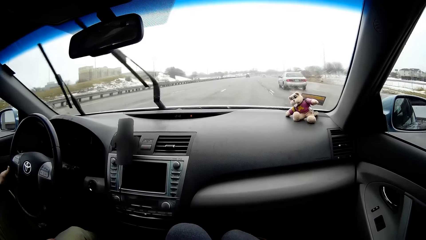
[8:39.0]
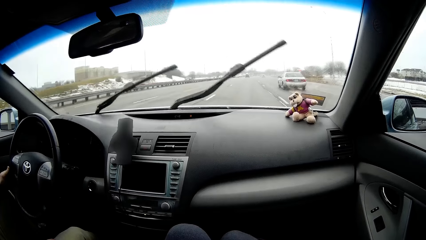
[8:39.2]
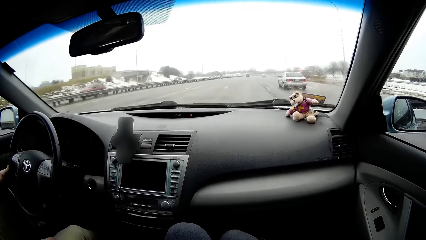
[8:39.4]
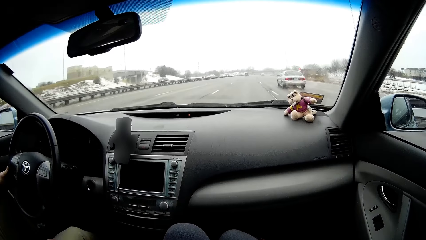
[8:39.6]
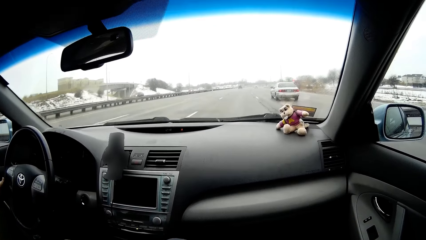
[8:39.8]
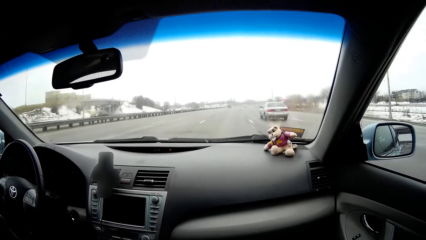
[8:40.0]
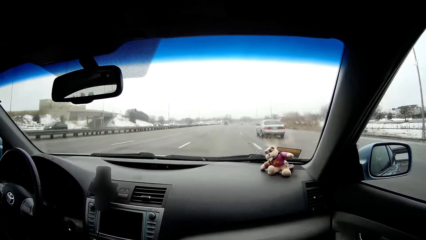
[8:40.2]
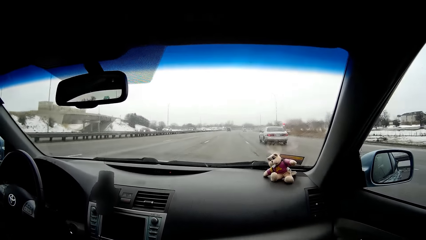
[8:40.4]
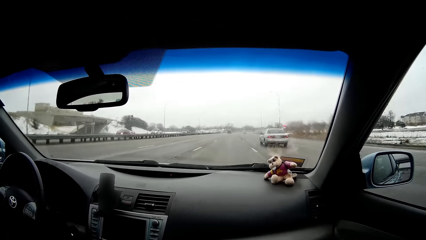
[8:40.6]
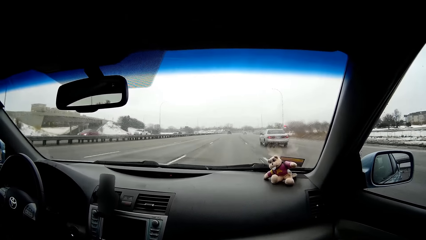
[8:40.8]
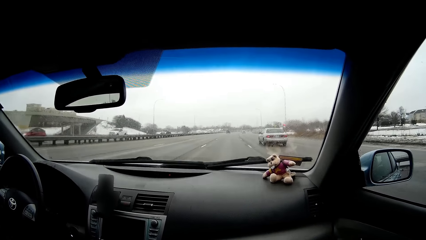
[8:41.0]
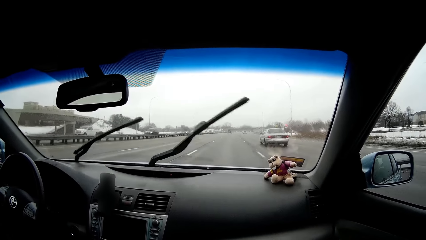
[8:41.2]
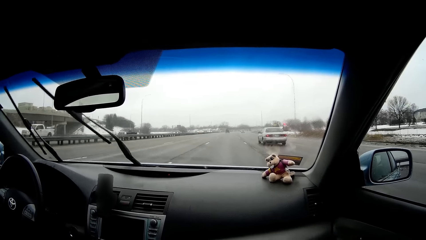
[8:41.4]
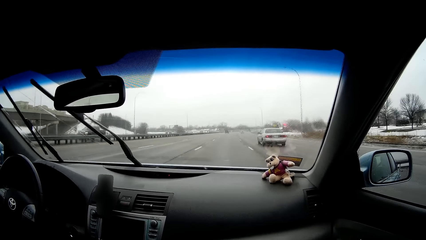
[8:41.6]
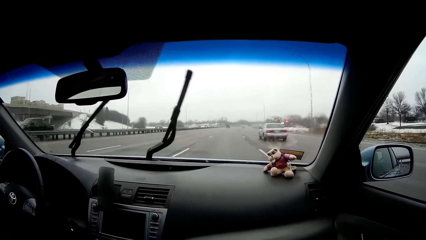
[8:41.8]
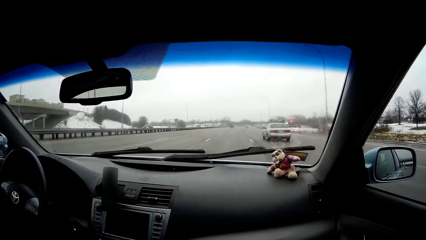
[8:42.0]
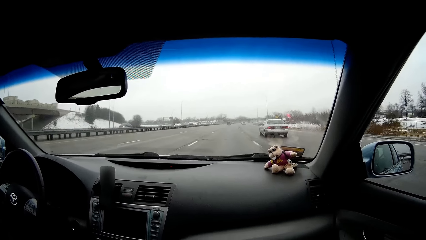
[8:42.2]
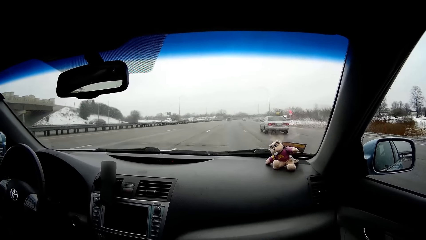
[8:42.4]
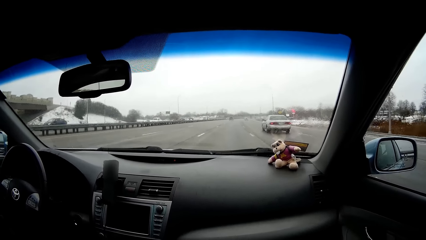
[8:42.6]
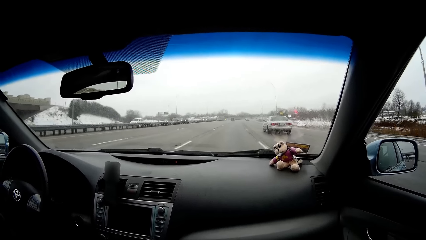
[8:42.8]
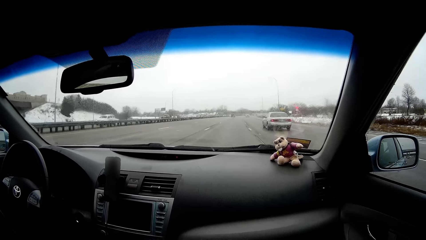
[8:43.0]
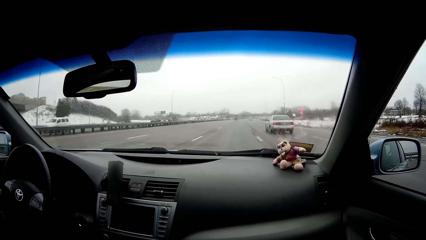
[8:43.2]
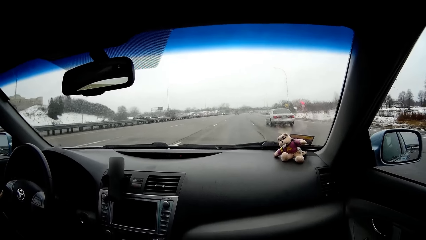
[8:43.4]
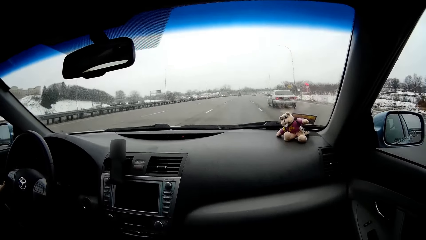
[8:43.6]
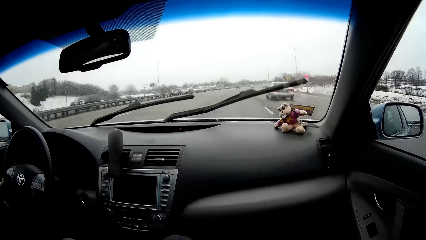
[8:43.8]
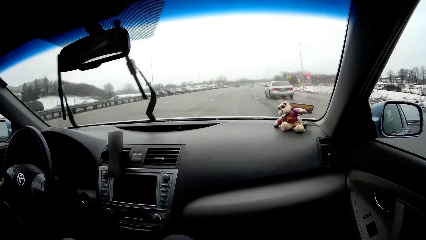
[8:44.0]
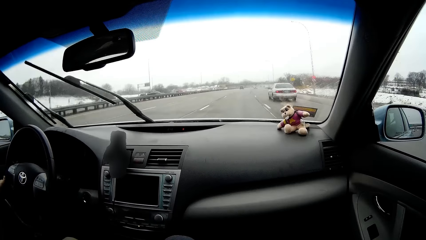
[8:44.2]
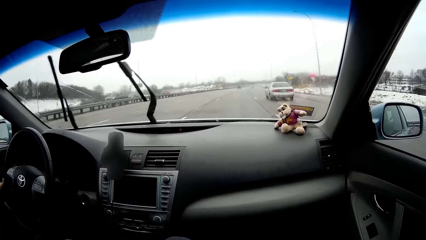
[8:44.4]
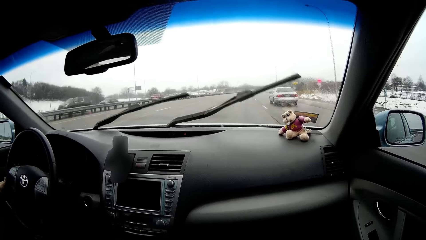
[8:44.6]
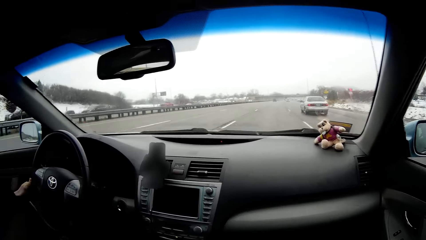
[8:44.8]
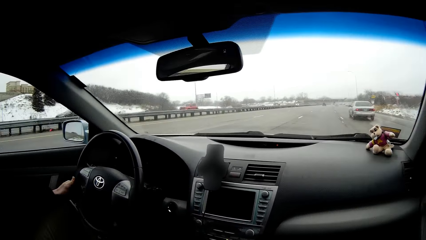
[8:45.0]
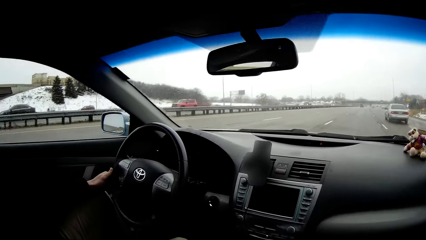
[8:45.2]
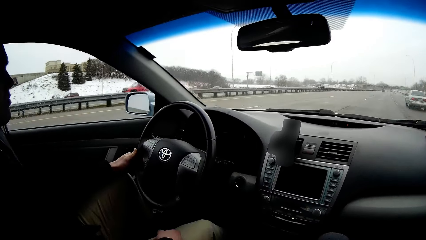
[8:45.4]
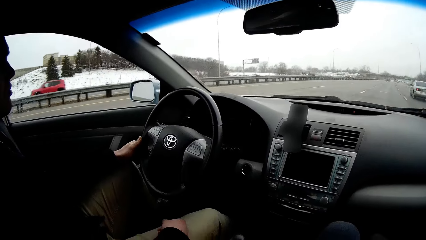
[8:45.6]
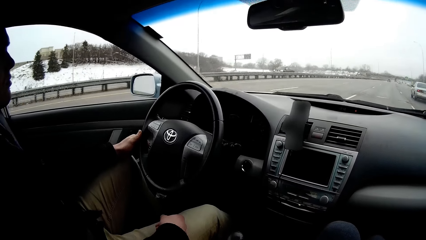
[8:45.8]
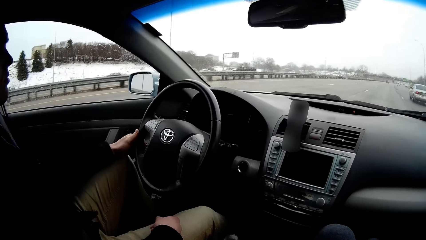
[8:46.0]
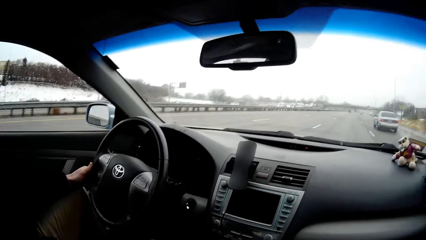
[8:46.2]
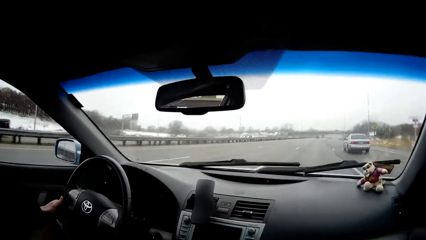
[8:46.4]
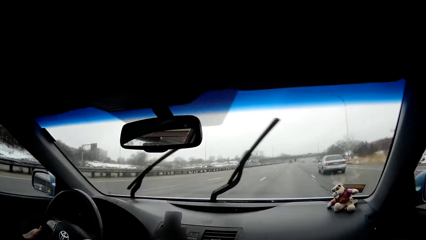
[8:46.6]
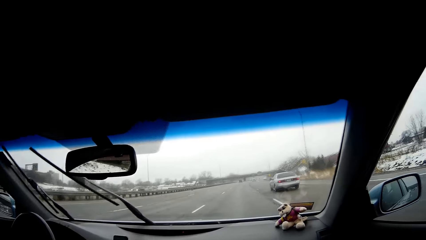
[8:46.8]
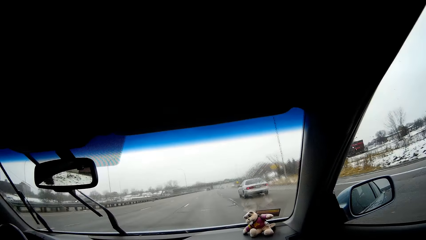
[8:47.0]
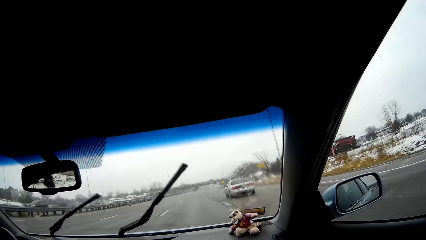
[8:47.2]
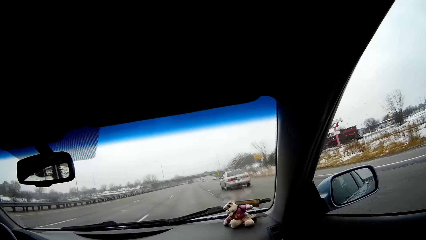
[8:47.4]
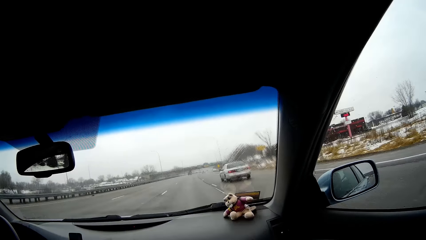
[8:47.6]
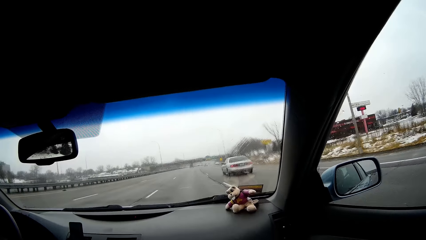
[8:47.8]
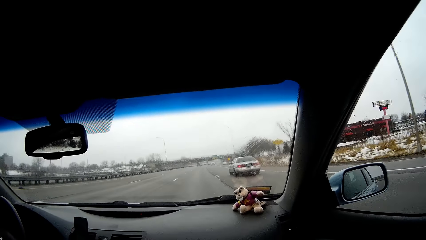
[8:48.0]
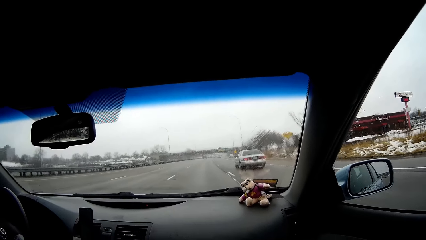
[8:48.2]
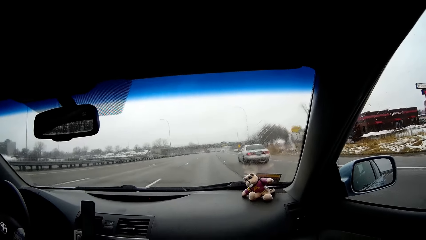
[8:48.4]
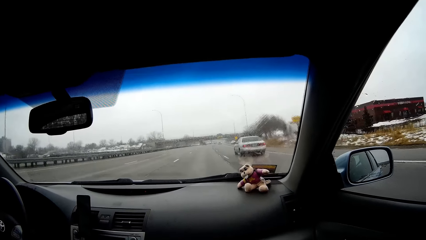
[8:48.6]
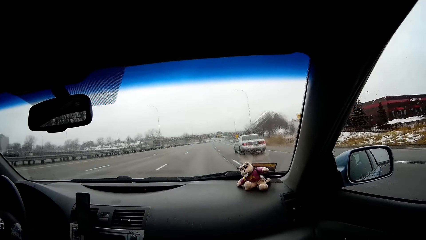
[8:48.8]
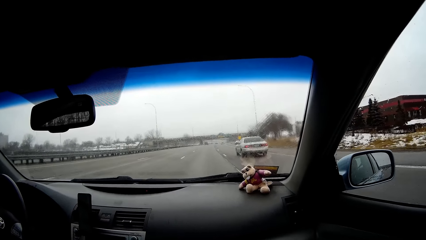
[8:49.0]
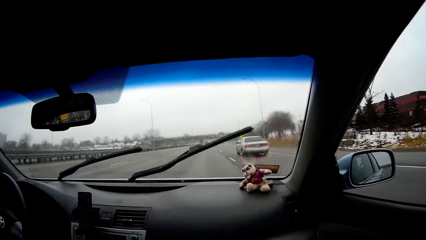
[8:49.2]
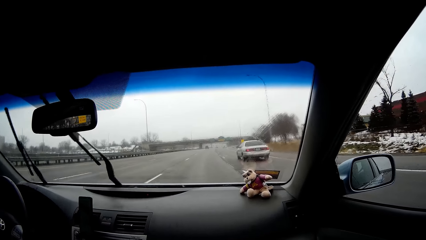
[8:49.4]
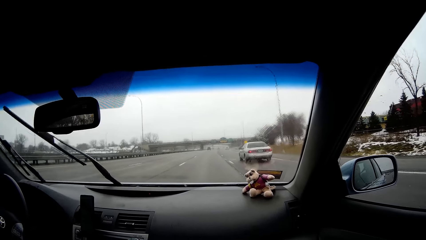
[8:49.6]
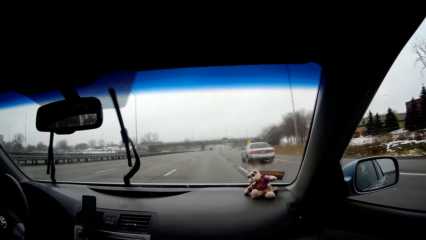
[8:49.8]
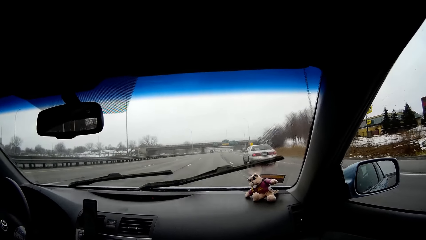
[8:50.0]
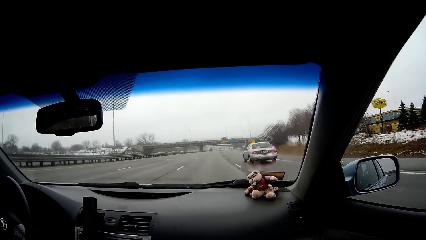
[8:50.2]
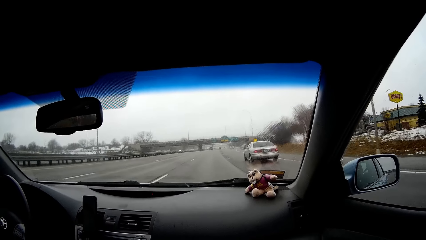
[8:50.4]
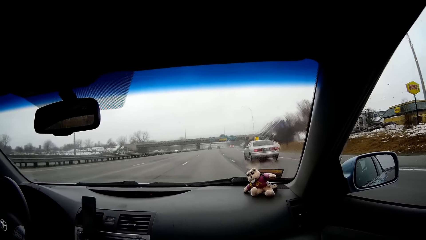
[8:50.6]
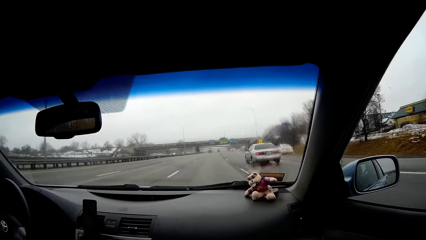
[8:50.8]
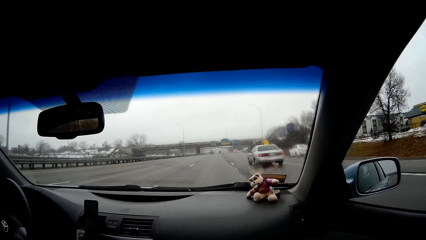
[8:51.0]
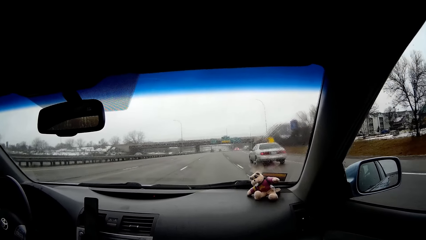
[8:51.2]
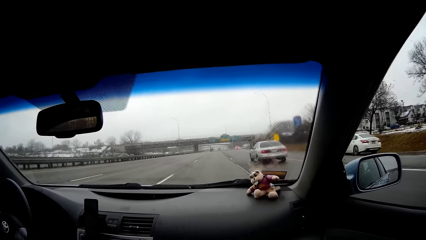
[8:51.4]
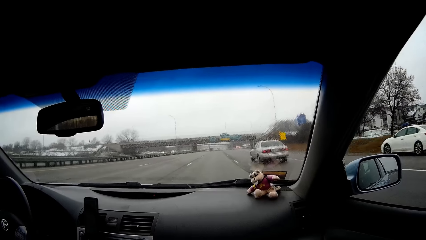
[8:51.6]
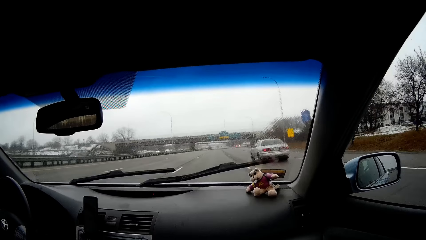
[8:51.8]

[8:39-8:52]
The camera wearer looks at a man. They look at the road.
